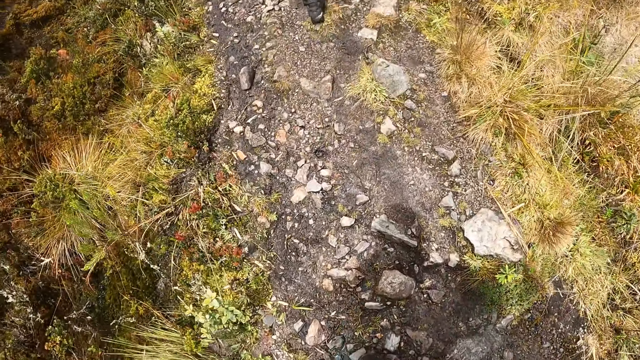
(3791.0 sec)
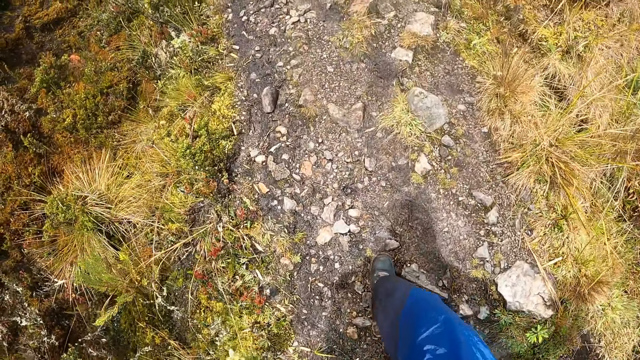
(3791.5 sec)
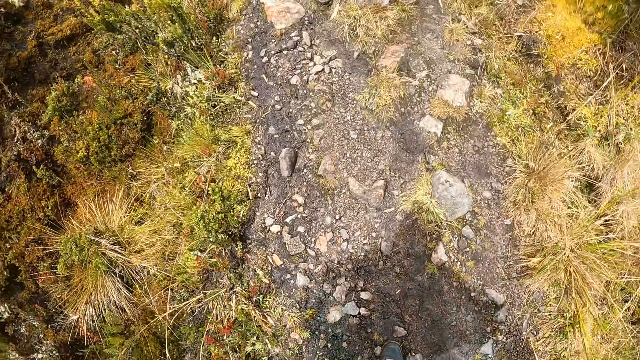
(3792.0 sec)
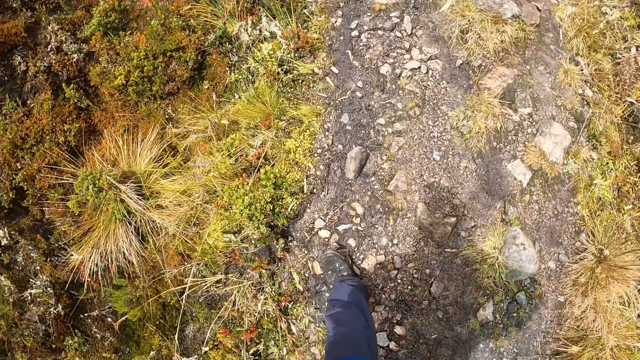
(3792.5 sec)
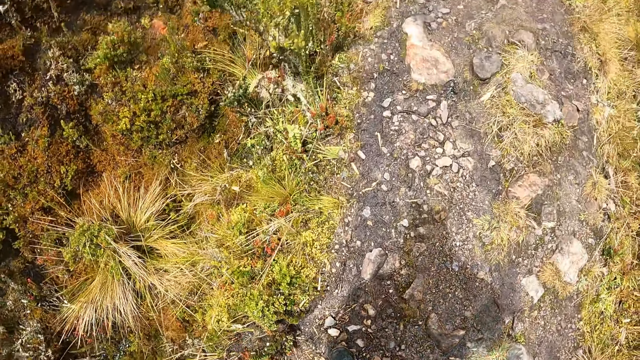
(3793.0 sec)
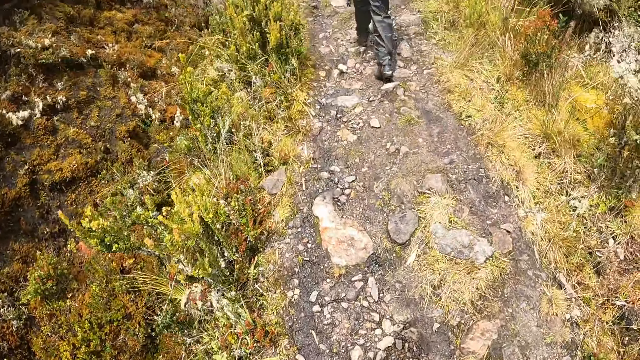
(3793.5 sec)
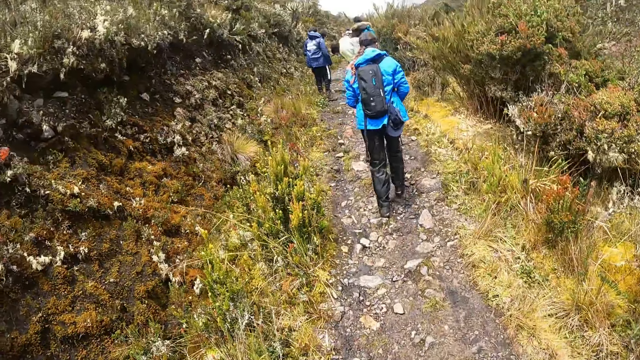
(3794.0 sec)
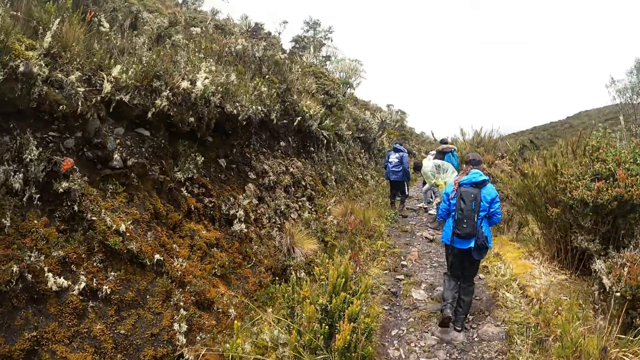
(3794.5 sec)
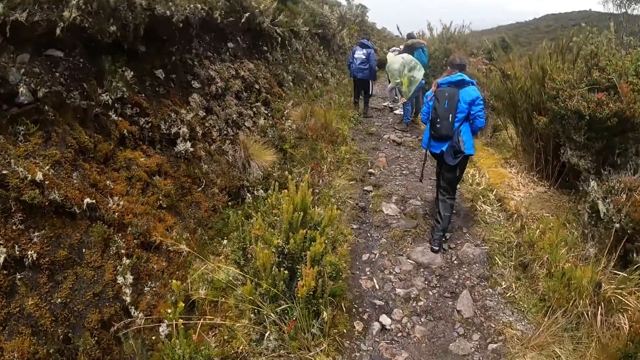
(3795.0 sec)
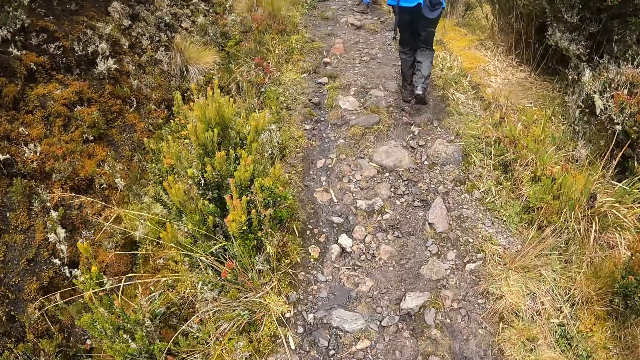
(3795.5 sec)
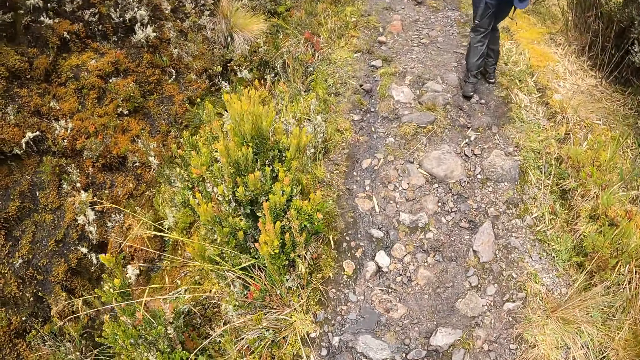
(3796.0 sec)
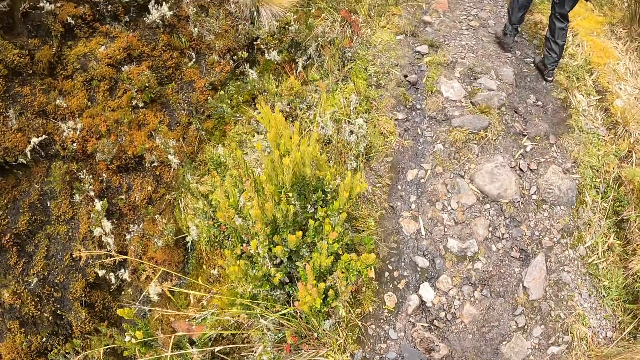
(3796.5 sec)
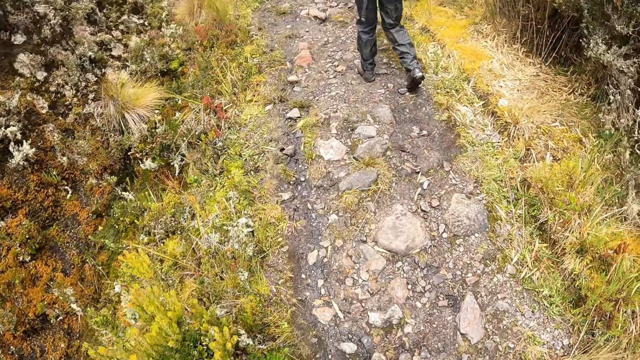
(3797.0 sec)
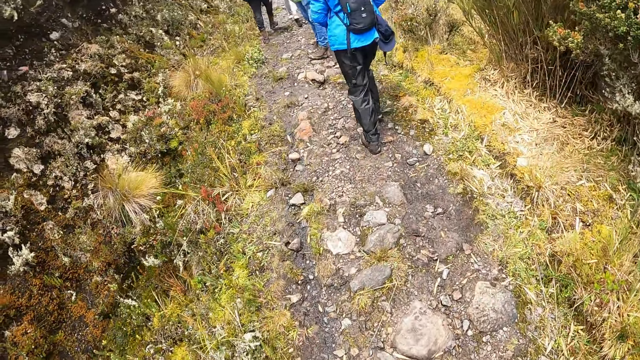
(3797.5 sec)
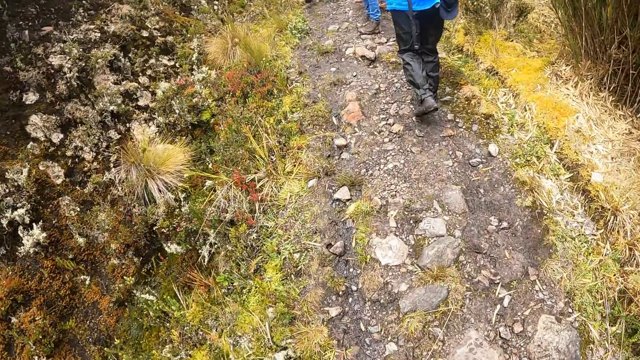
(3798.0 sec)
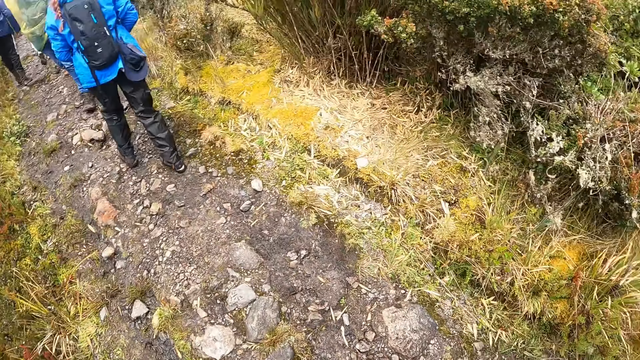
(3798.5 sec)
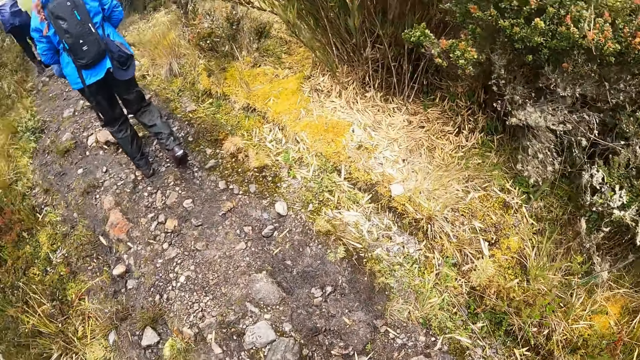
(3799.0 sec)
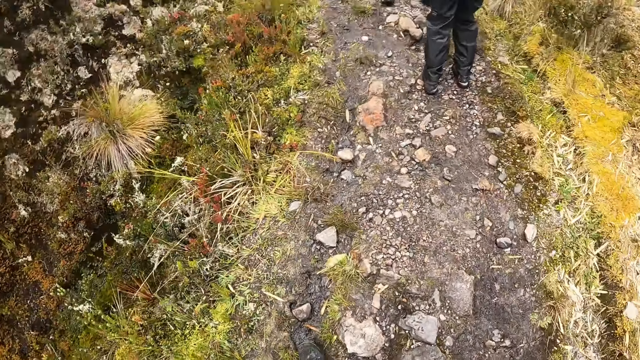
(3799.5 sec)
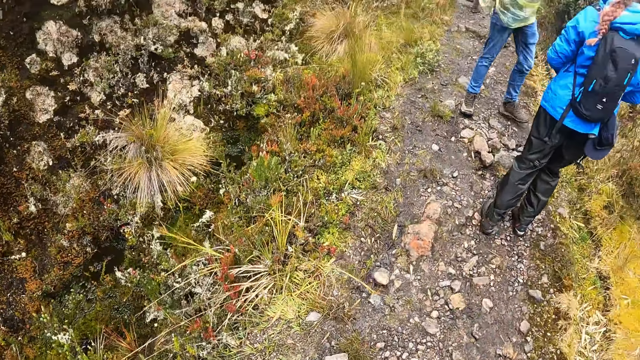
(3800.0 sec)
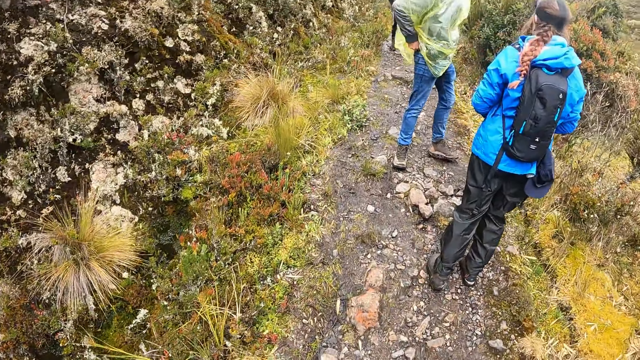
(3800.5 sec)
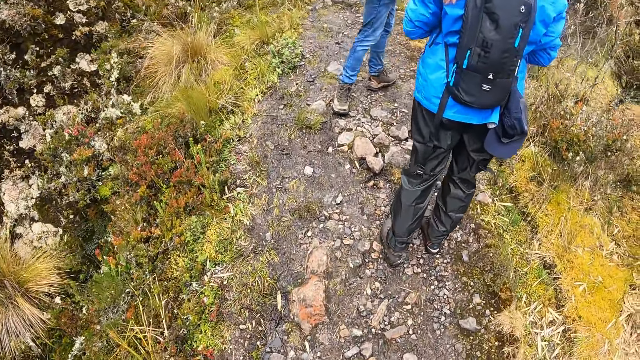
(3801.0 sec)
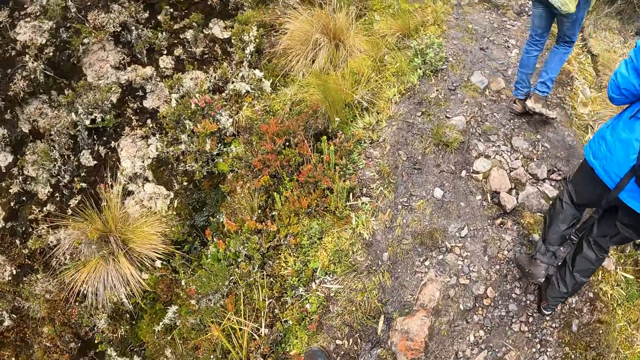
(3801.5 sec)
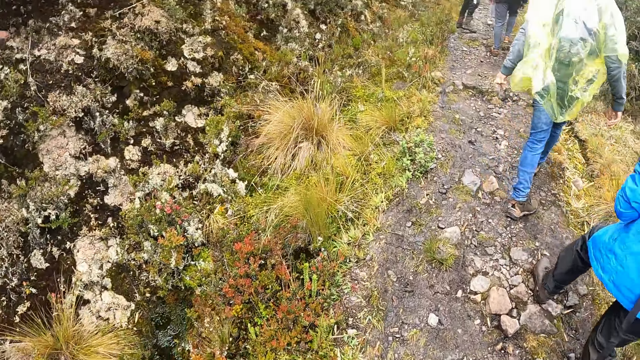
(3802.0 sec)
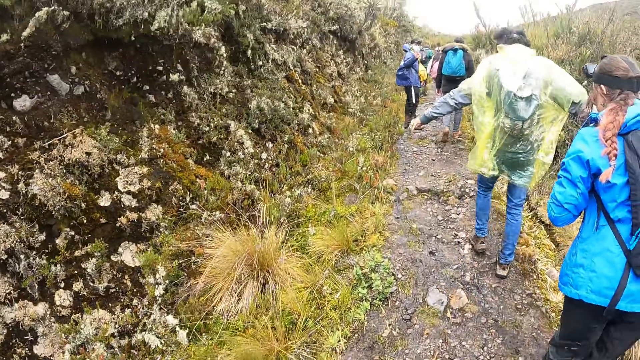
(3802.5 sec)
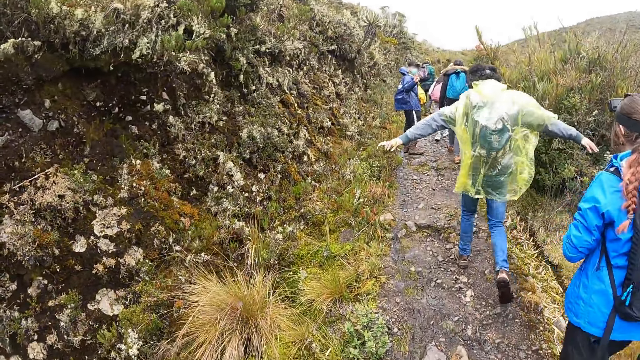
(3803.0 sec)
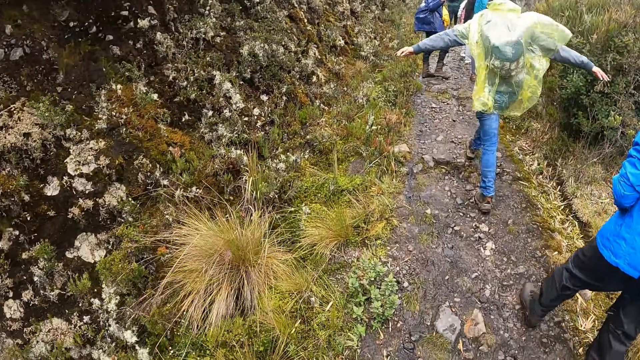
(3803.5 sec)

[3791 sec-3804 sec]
The camera wearer walks. A man walks in the muddy pathway.

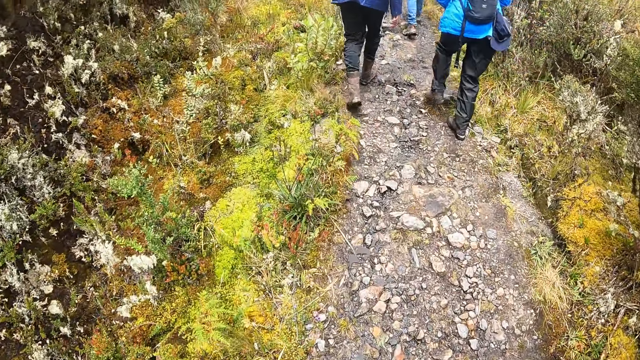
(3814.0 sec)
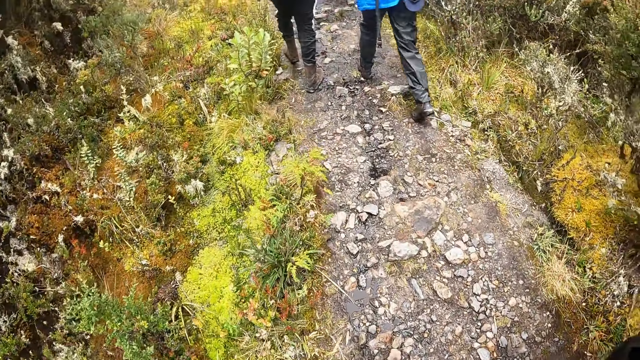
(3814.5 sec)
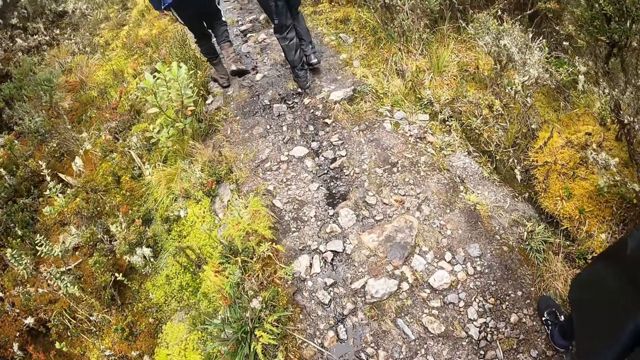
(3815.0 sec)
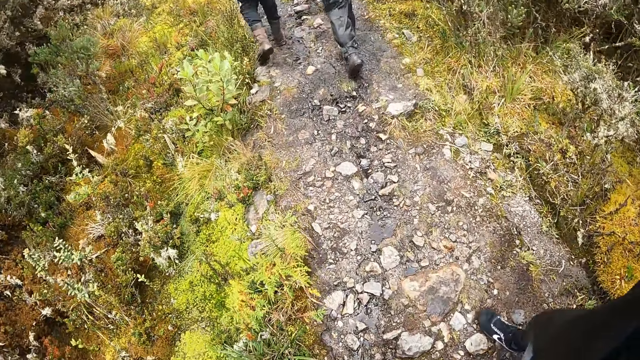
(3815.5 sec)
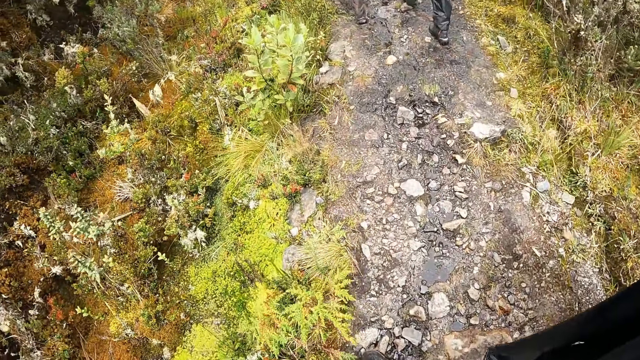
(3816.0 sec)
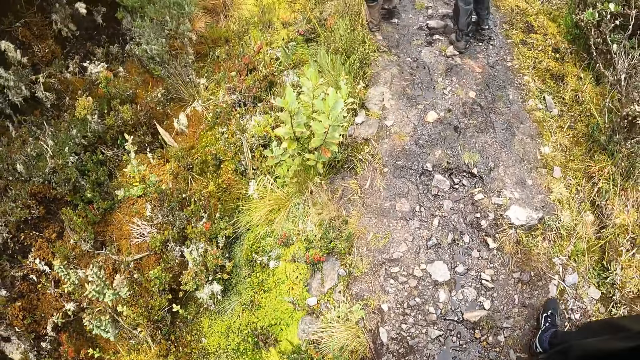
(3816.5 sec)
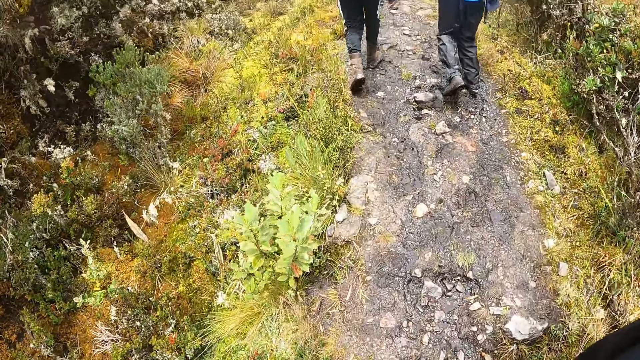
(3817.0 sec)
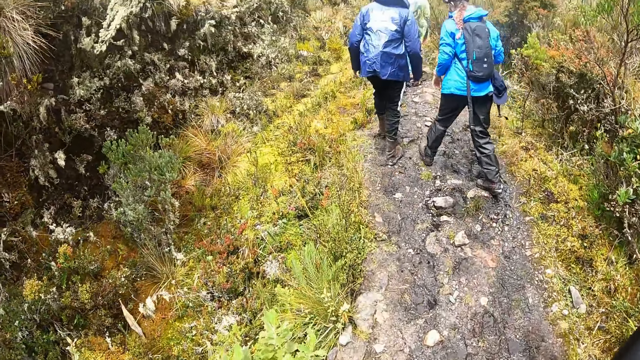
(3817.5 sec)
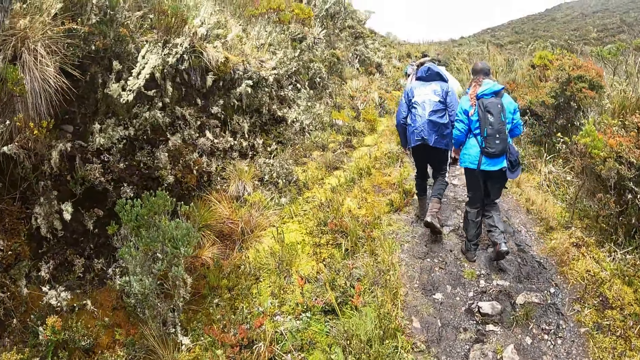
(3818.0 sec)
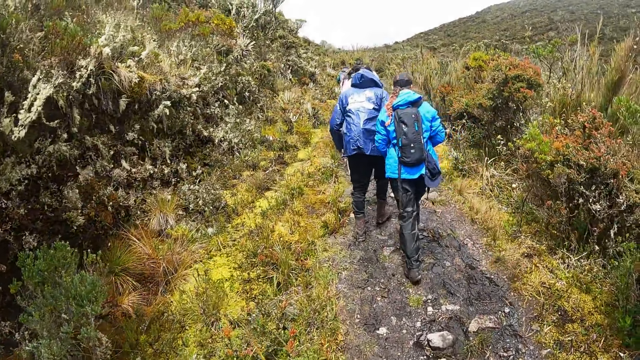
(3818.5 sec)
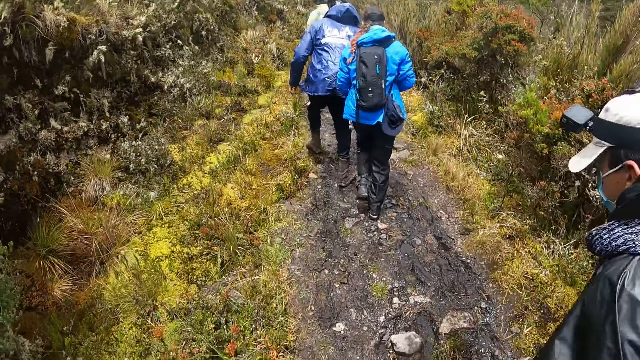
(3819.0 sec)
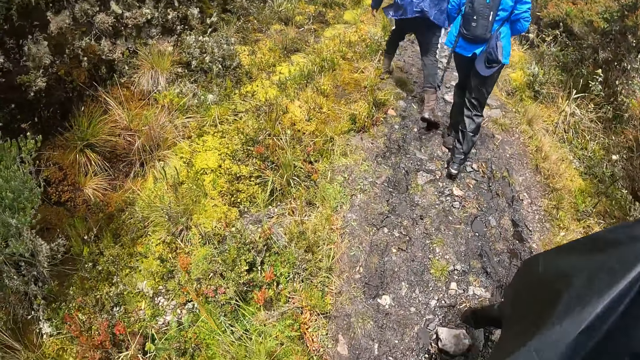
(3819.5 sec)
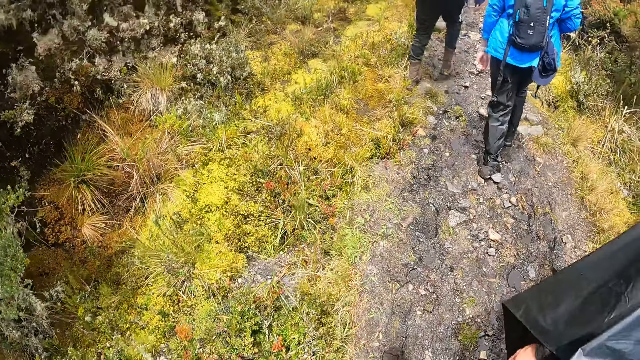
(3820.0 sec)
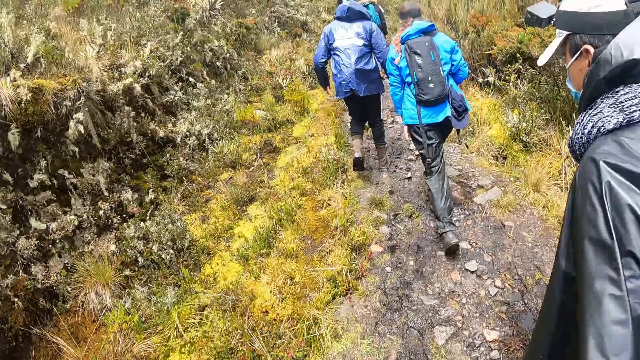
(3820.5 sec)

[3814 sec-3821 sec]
A man walks past the camera wearer in the muddy pathway.
